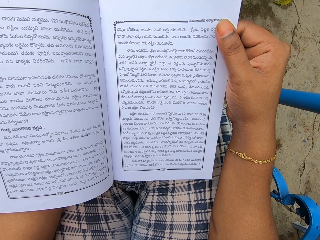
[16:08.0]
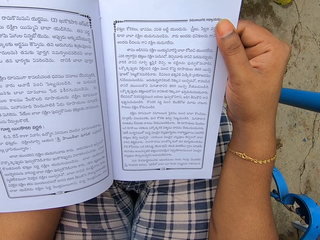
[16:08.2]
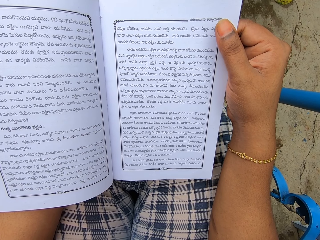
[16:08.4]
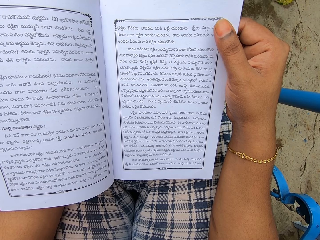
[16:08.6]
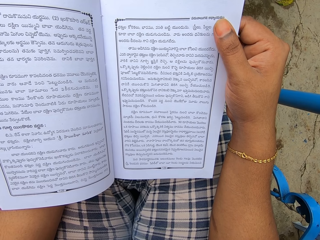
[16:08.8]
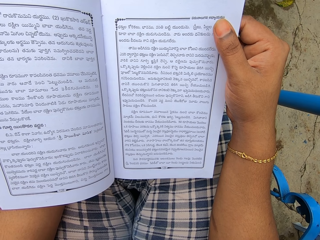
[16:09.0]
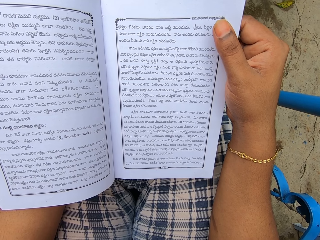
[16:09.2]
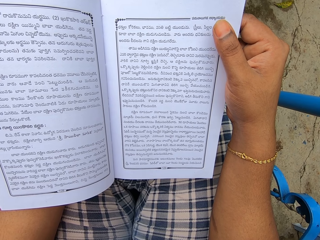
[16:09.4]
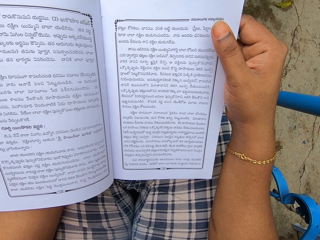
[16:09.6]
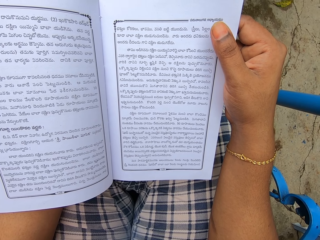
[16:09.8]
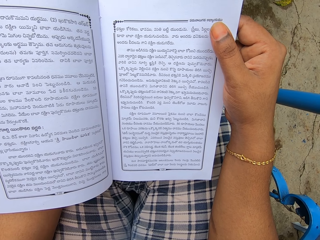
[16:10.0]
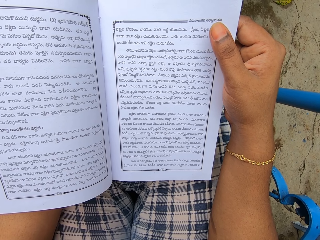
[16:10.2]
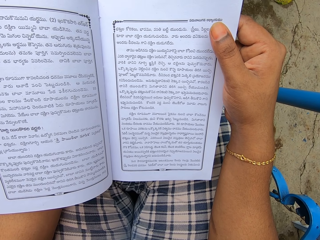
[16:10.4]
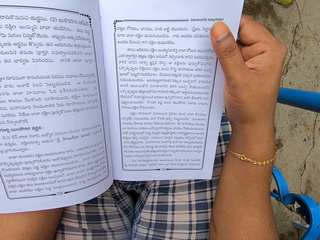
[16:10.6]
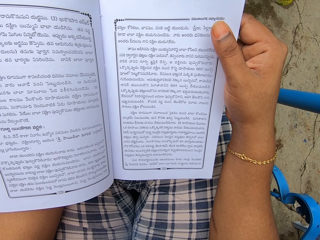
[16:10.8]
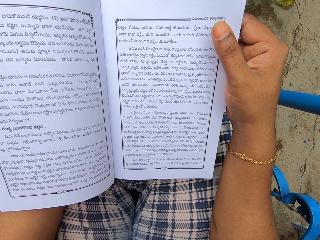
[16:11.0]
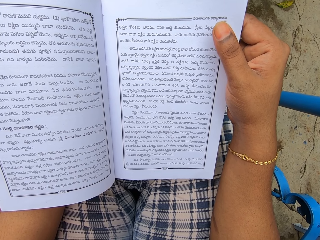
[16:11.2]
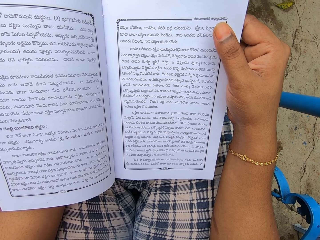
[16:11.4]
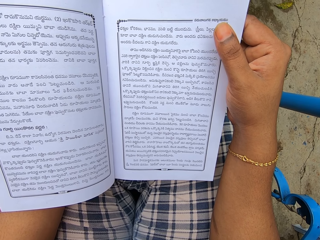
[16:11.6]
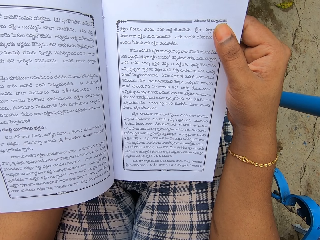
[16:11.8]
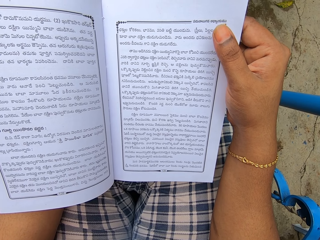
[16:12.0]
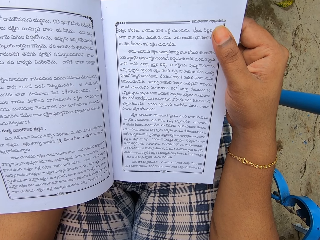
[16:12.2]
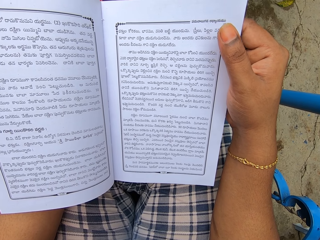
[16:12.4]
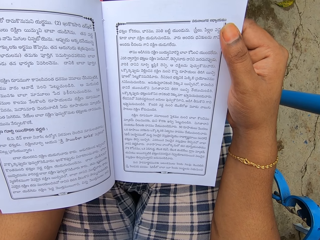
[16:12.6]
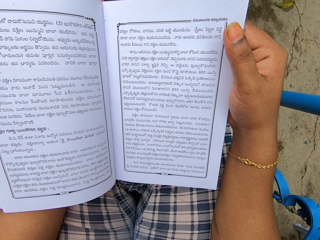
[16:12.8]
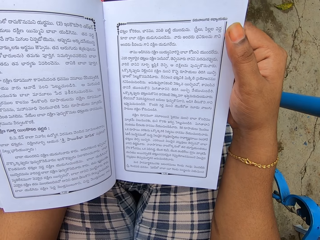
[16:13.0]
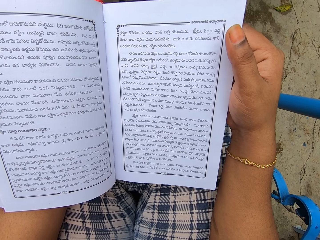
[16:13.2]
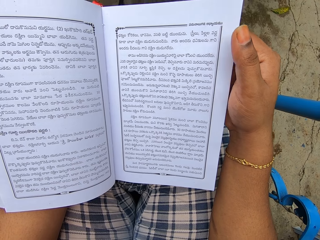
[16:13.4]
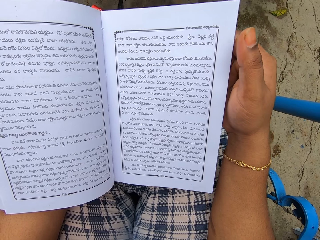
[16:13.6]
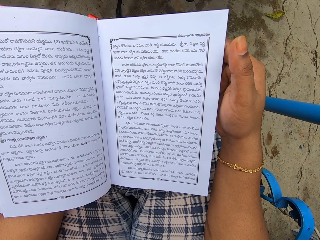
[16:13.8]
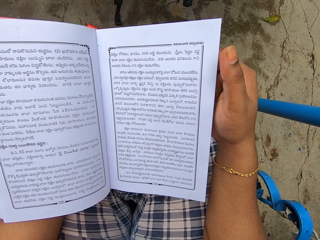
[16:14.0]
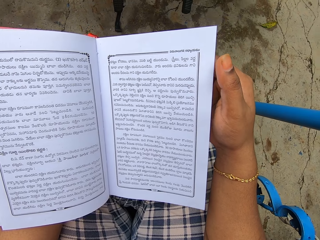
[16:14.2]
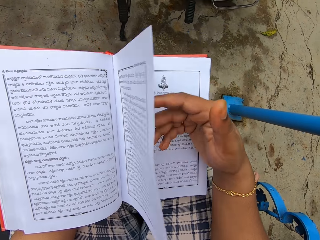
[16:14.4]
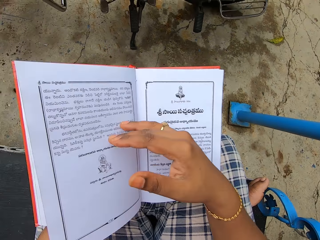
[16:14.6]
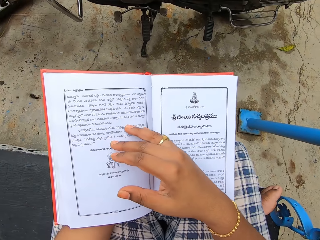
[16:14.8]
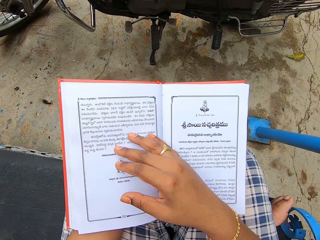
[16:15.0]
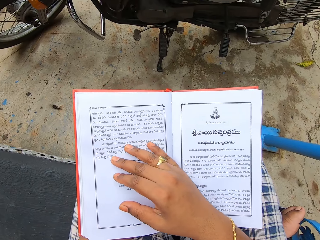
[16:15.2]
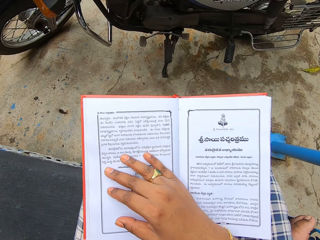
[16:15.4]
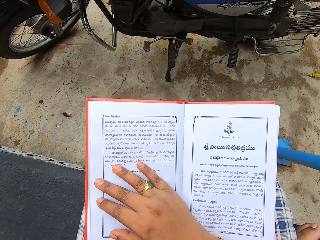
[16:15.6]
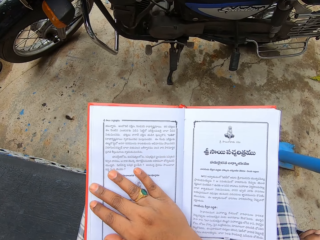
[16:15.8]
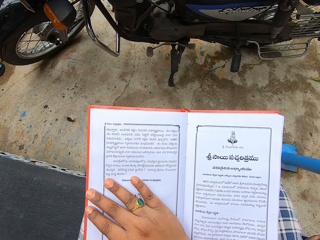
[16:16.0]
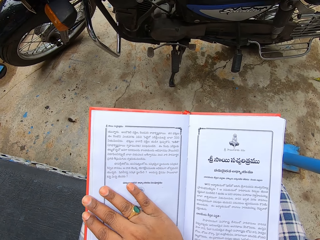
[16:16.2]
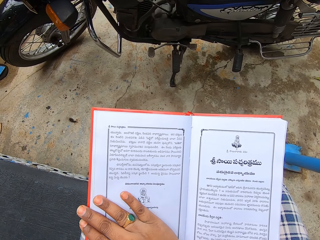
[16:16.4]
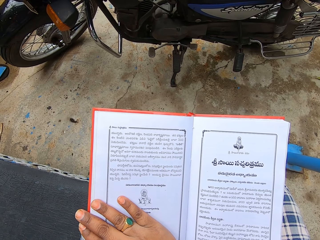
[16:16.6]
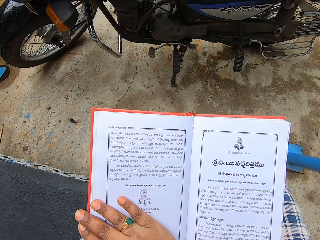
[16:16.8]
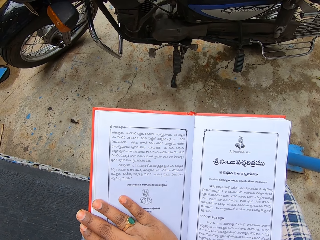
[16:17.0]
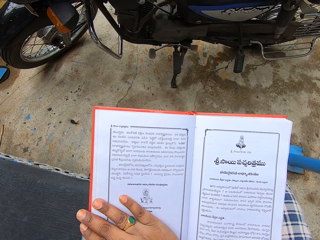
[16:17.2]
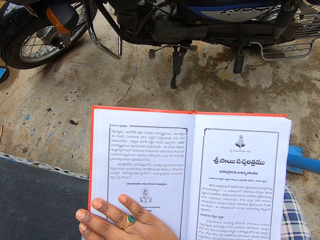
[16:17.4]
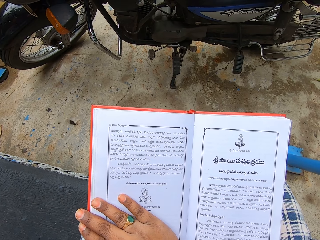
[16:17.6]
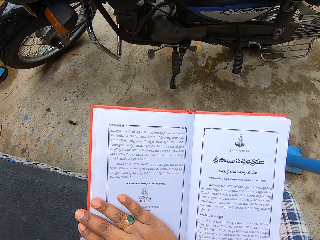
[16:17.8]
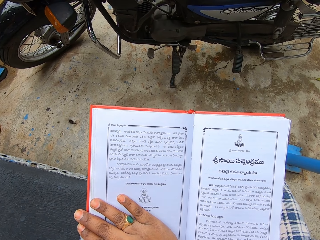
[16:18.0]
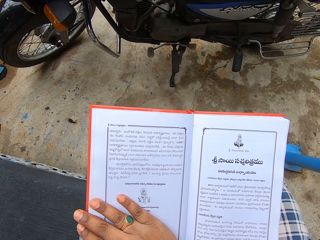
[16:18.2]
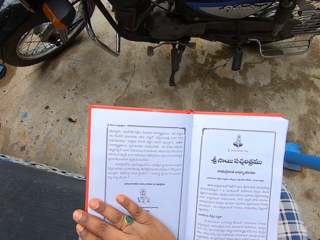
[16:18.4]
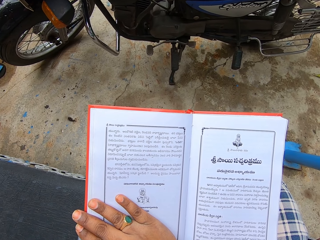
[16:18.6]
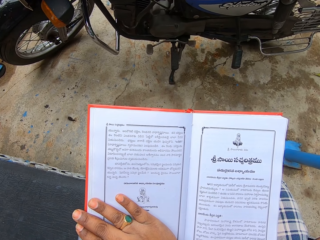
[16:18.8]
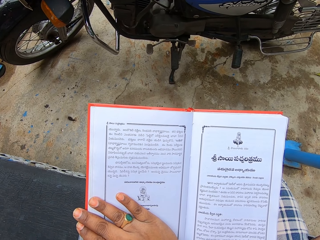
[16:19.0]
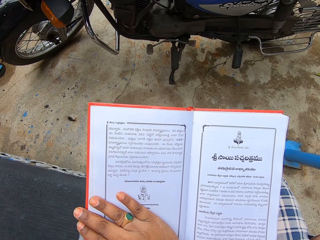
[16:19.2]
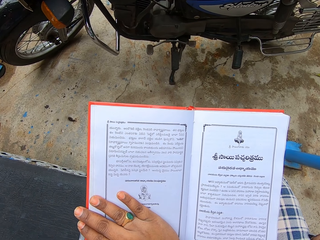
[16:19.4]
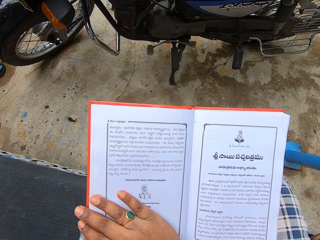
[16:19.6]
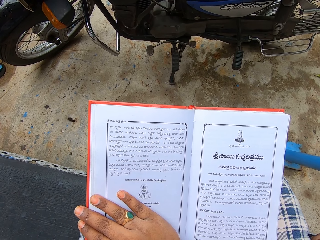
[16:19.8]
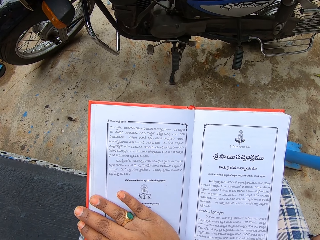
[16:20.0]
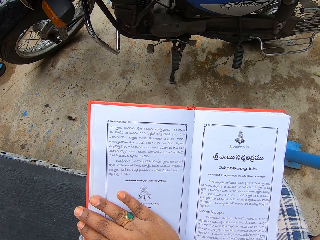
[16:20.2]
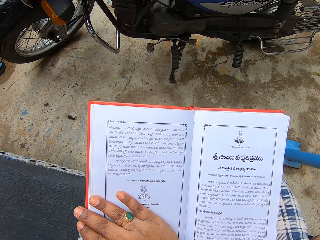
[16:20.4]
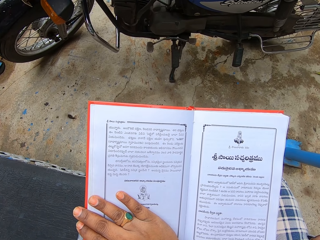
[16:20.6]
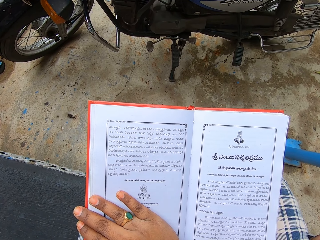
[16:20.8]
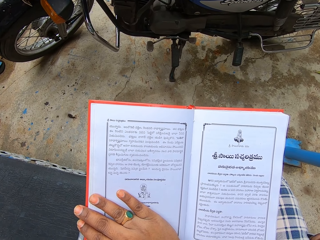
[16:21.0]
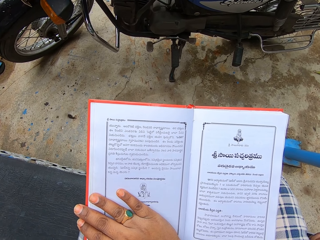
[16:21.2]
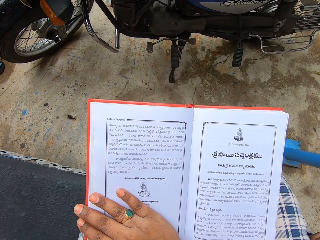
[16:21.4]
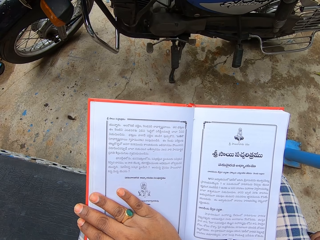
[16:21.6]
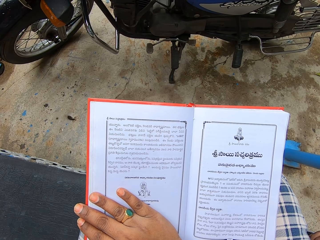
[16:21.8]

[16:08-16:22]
The camera wearer flips a page. They read a book.

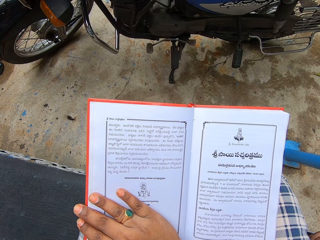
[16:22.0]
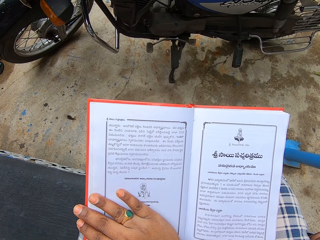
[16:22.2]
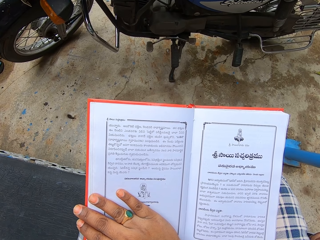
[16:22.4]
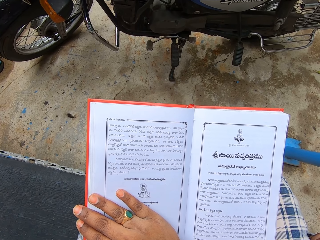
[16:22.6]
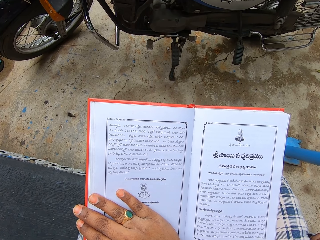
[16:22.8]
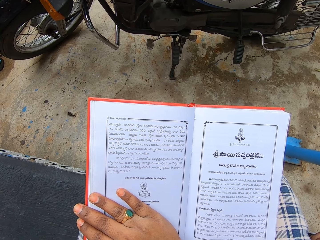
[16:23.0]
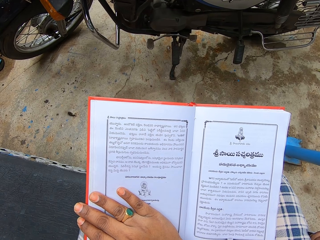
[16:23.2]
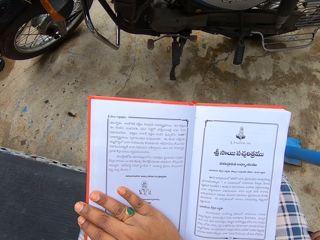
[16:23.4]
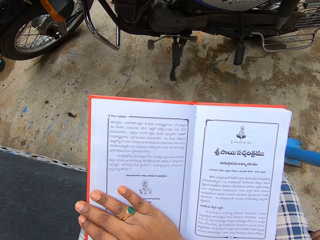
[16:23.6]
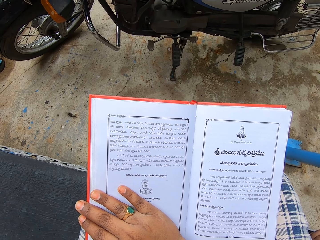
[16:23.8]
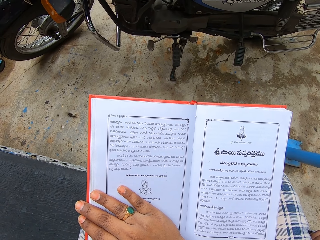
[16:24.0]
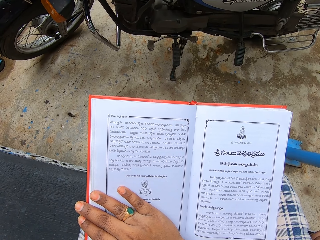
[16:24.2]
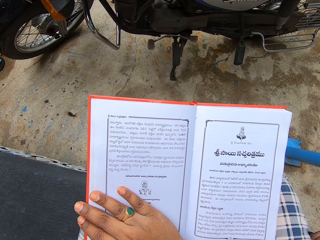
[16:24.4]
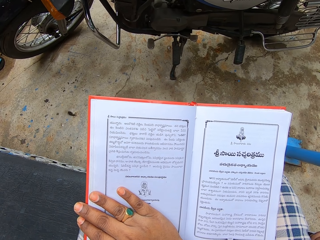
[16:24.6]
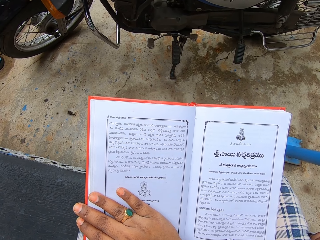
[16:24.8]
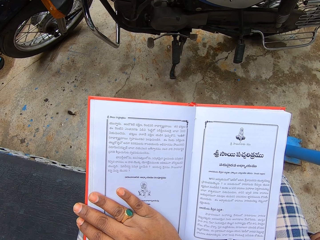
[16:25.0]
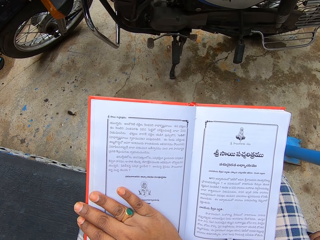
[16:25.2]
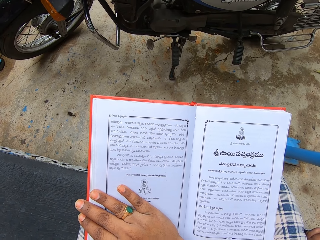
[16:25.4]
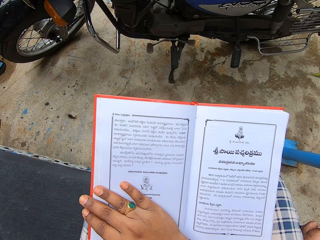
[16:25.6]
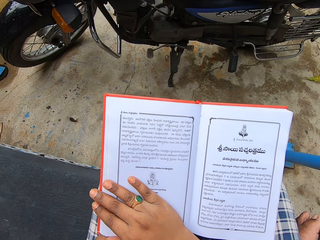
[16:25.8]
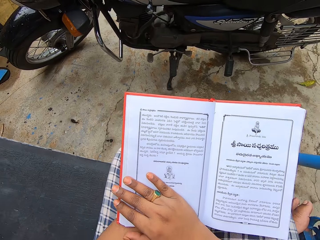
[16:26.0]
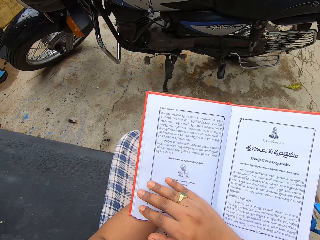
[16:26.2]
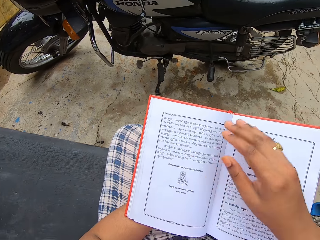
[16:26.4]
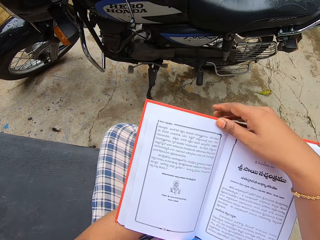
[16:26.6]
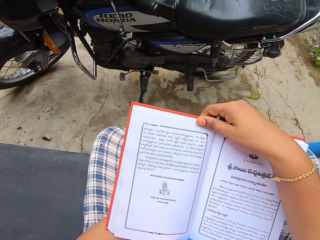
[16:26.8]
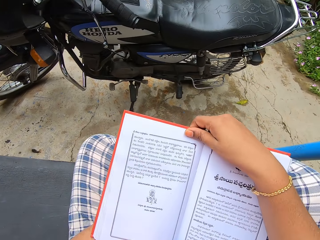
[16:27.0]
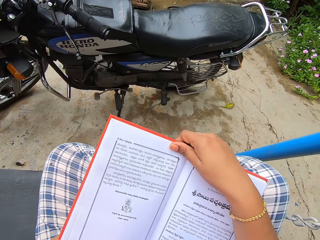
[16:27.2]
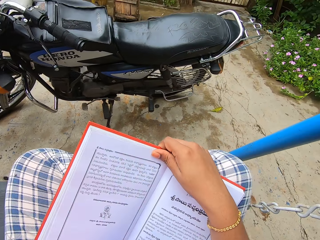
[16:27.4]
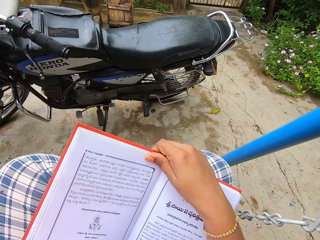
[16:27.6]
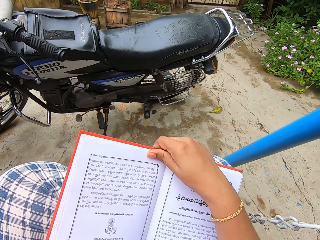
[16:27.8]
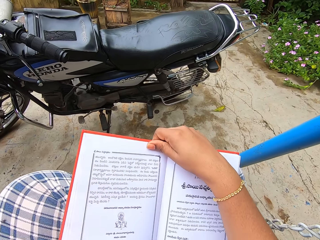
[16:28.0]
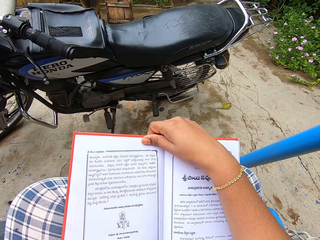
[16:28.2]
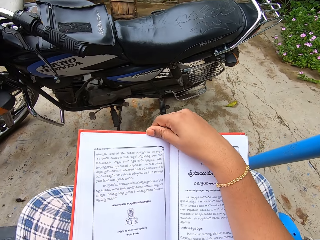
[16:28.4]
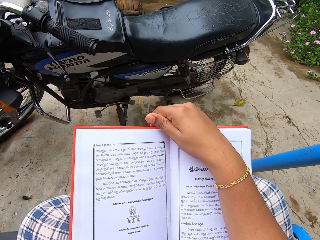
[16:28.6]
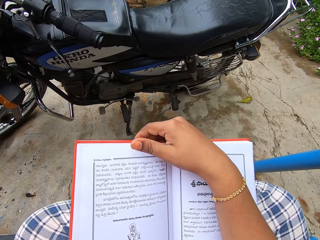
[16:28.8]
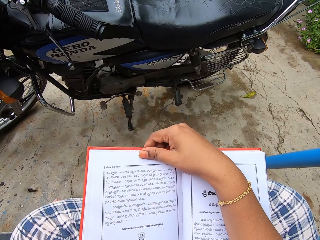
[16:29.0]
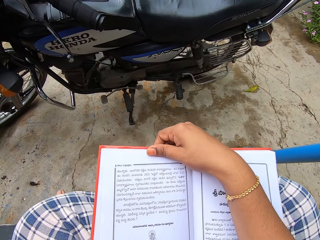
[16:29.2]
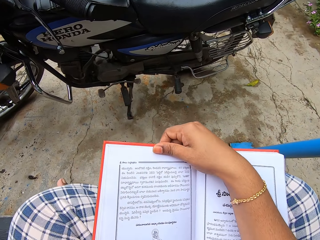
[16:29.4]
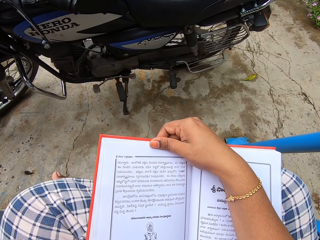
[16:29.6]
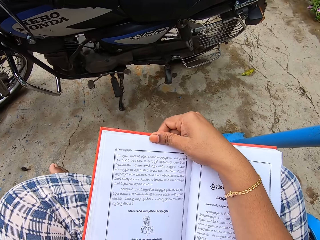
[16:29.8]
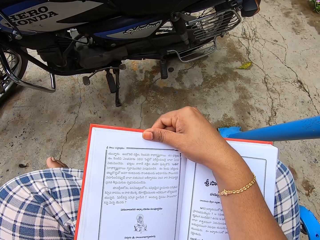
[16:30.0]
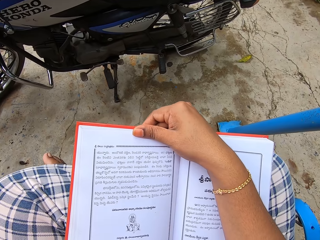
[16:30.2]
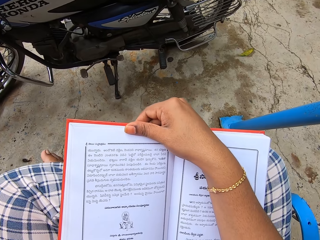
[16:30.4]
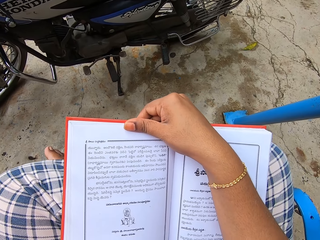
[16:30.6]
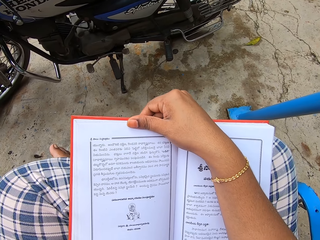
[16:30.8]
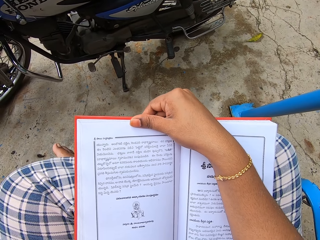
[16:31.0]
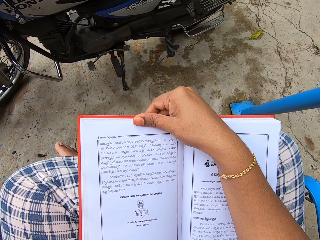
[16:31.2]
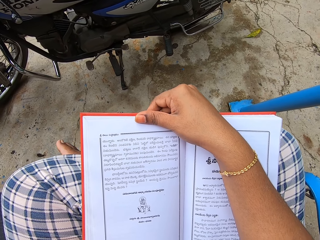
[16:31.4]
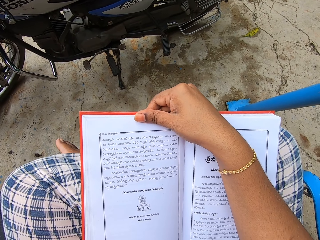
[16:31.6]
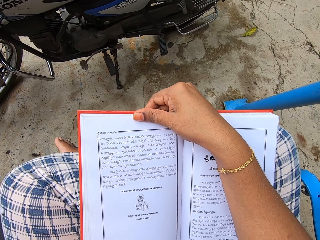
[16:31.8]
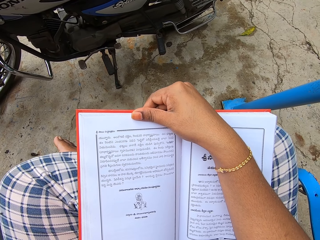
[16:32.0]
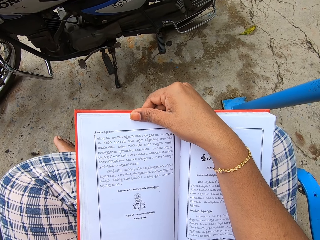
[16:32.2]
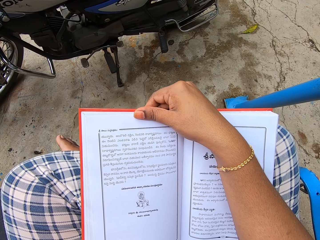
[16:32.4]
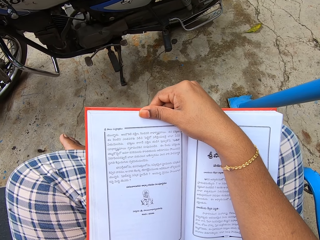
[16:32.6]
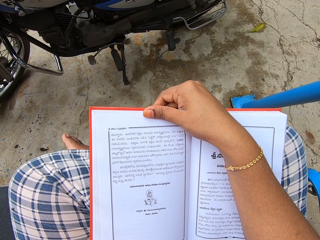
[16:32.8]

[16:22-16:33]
The camera wearer holds a book.
